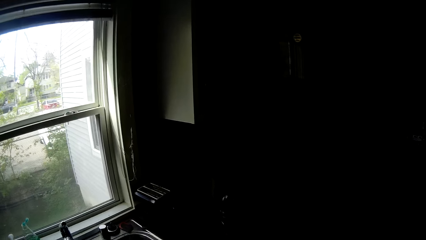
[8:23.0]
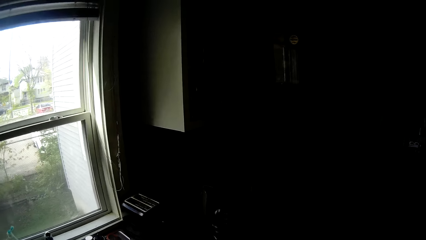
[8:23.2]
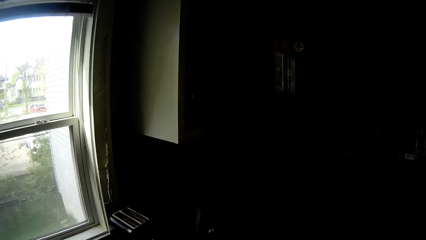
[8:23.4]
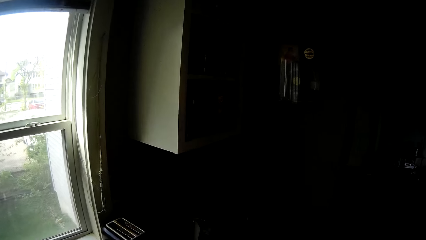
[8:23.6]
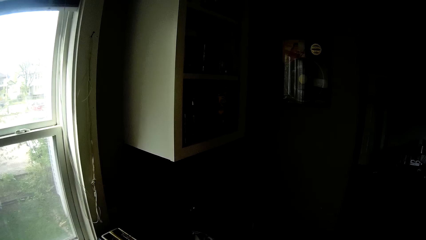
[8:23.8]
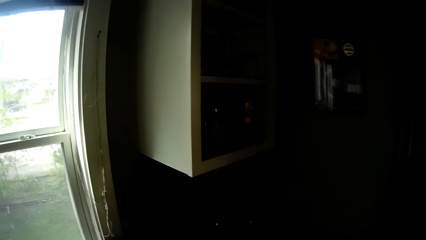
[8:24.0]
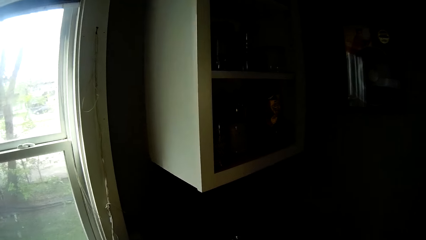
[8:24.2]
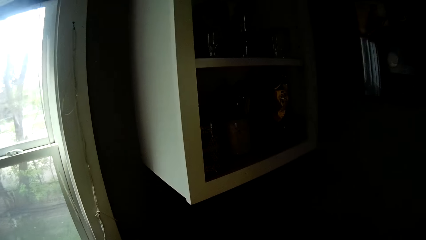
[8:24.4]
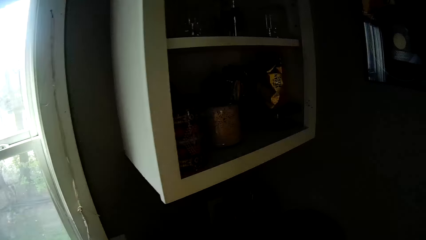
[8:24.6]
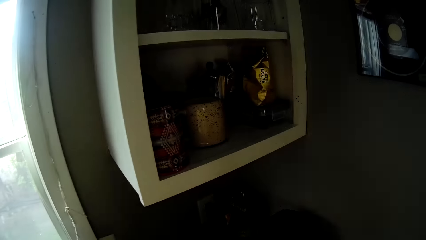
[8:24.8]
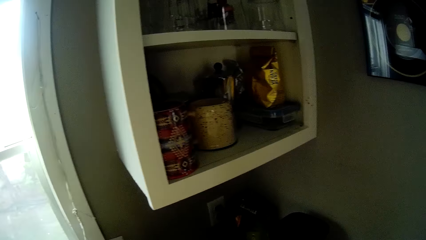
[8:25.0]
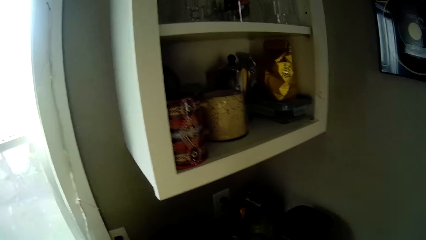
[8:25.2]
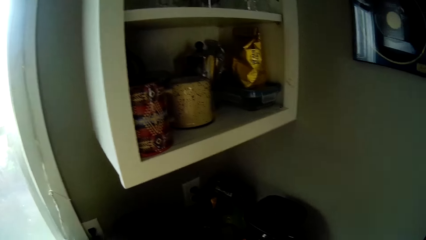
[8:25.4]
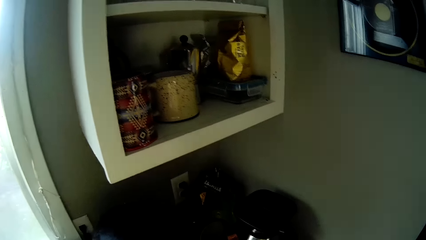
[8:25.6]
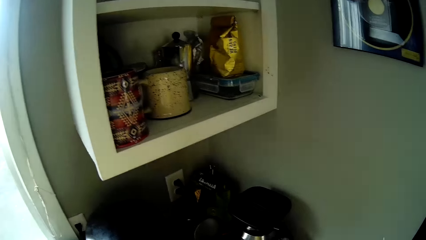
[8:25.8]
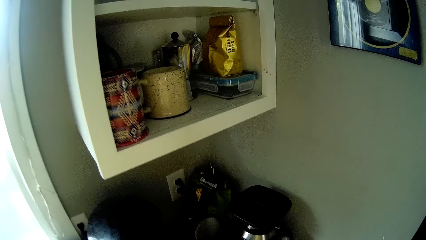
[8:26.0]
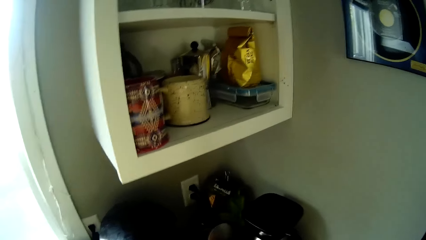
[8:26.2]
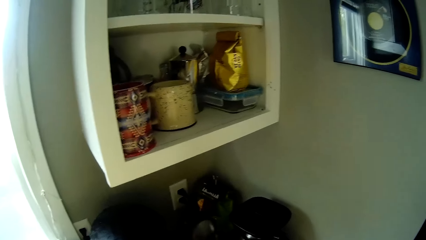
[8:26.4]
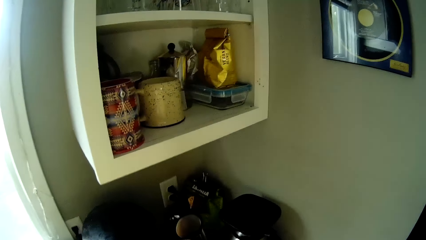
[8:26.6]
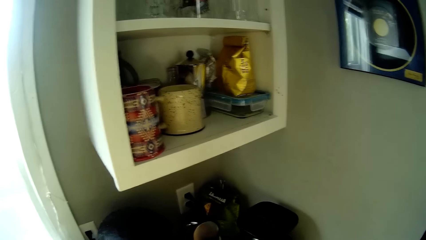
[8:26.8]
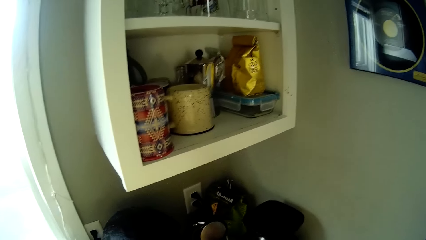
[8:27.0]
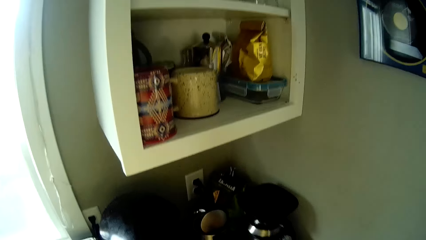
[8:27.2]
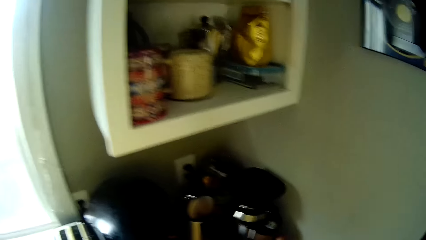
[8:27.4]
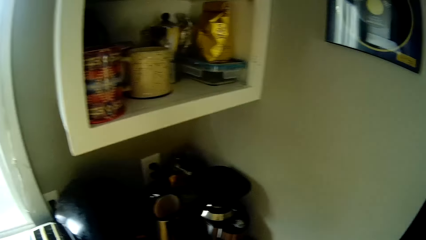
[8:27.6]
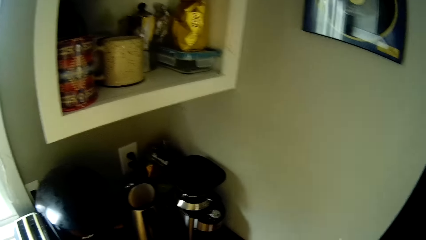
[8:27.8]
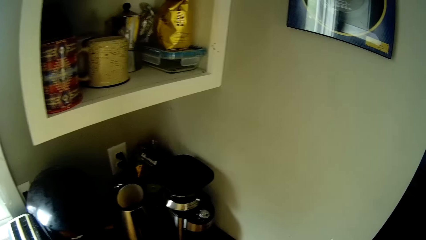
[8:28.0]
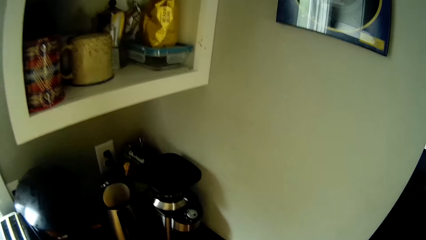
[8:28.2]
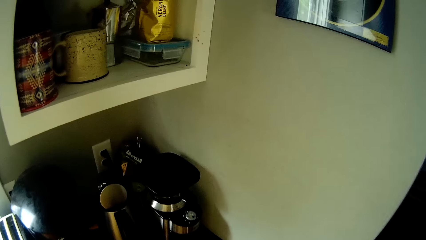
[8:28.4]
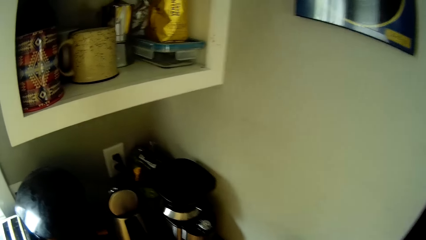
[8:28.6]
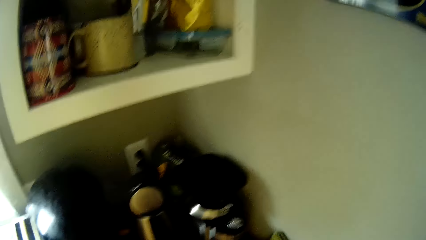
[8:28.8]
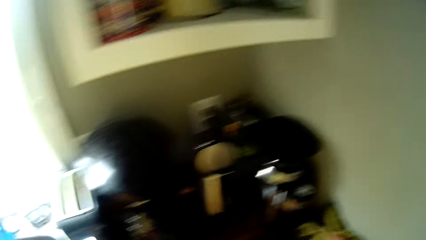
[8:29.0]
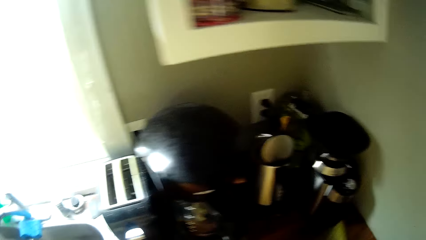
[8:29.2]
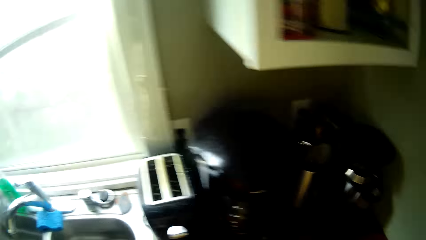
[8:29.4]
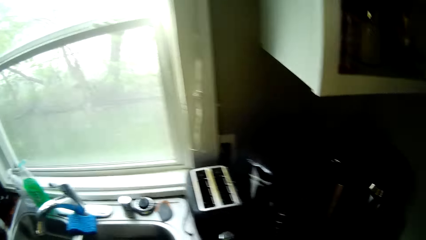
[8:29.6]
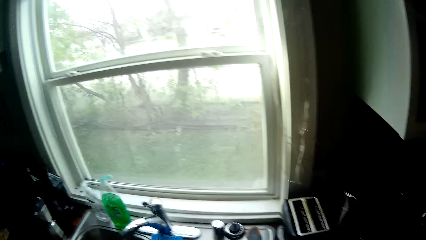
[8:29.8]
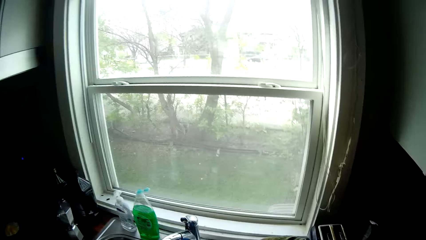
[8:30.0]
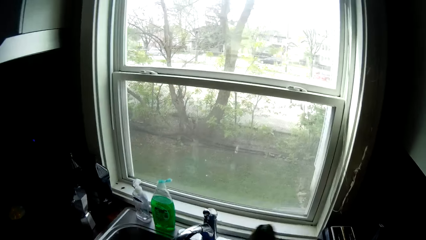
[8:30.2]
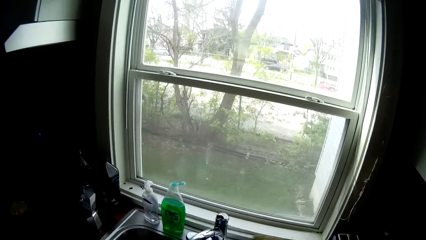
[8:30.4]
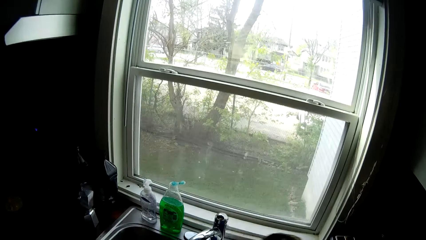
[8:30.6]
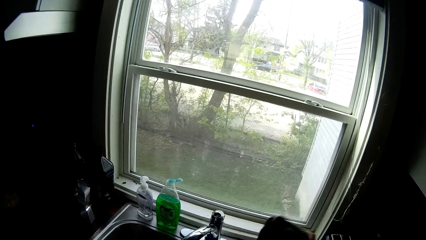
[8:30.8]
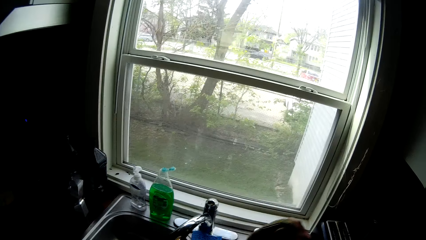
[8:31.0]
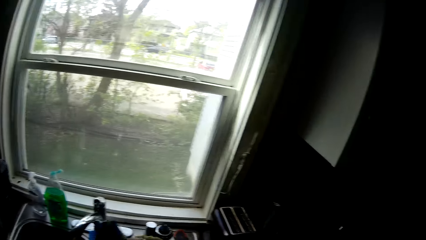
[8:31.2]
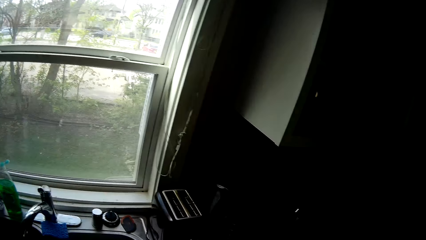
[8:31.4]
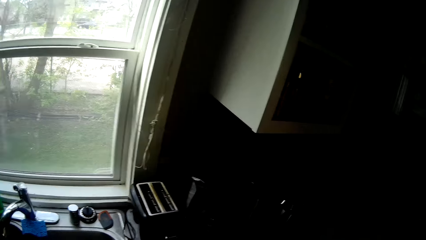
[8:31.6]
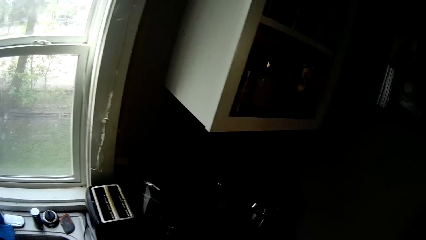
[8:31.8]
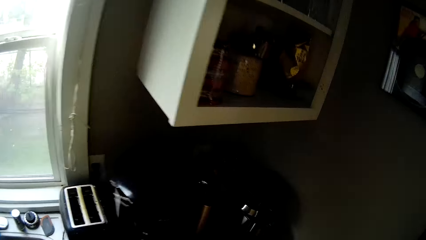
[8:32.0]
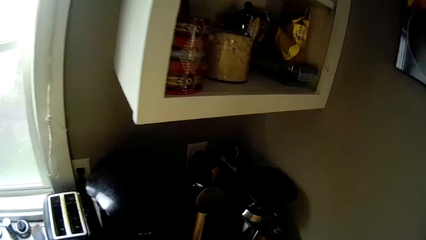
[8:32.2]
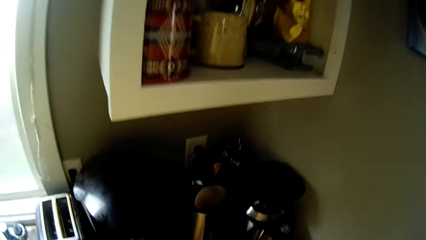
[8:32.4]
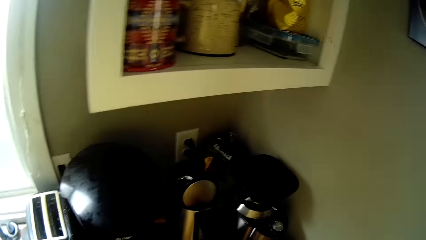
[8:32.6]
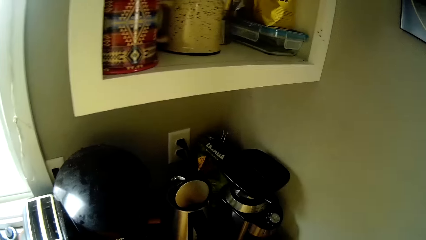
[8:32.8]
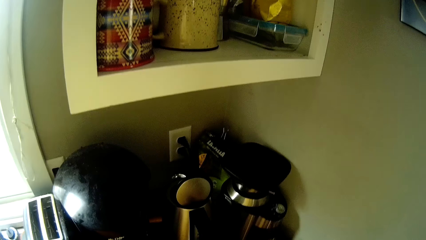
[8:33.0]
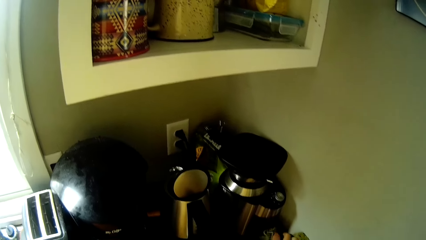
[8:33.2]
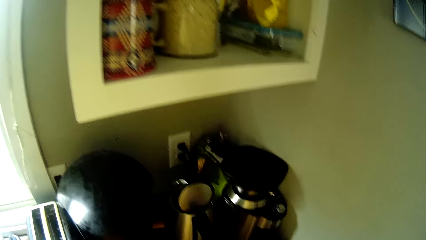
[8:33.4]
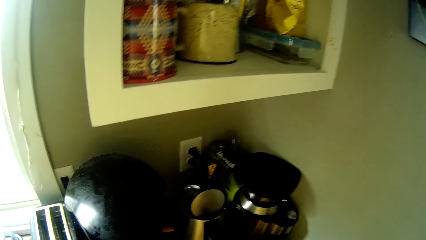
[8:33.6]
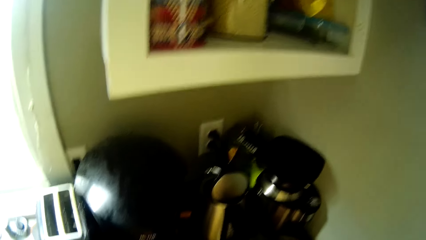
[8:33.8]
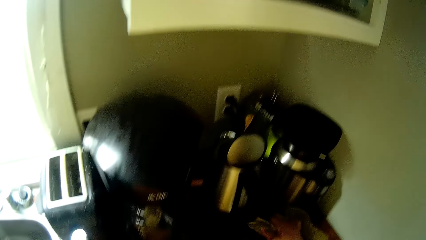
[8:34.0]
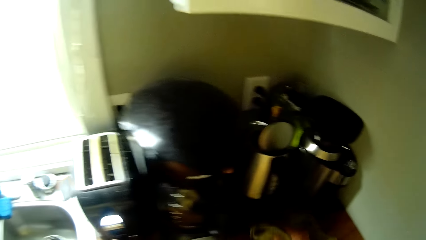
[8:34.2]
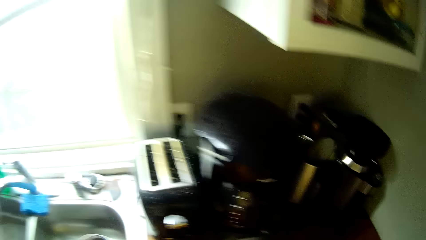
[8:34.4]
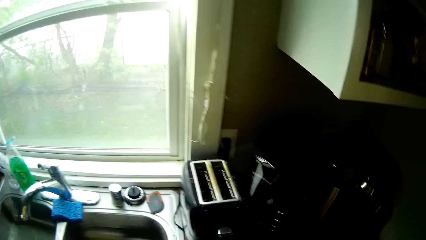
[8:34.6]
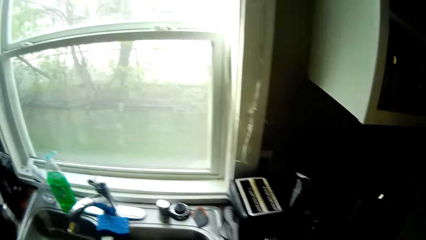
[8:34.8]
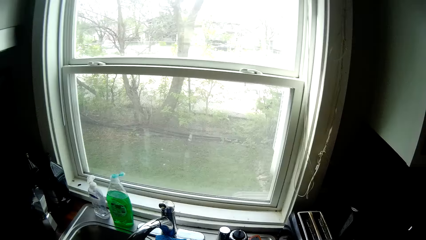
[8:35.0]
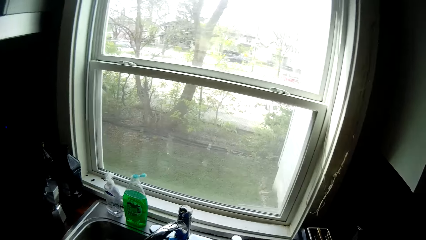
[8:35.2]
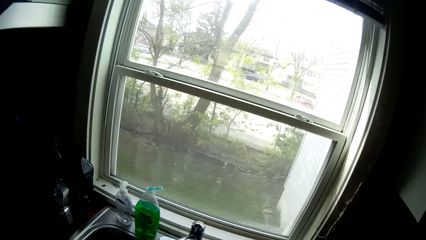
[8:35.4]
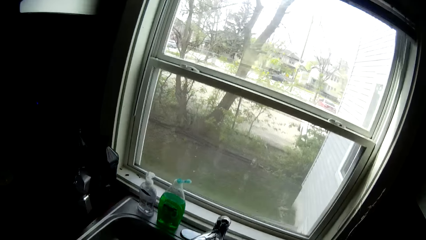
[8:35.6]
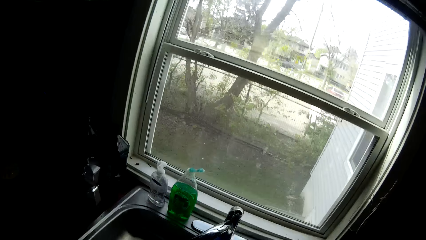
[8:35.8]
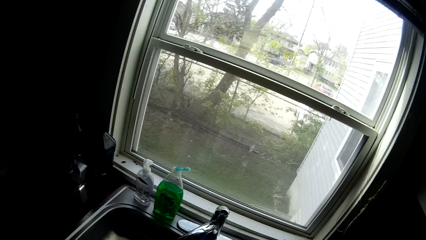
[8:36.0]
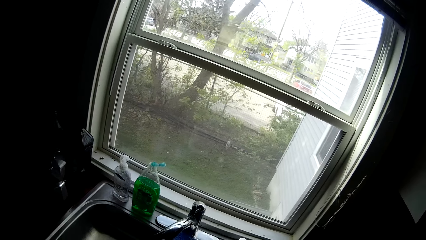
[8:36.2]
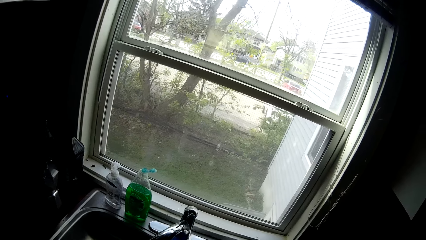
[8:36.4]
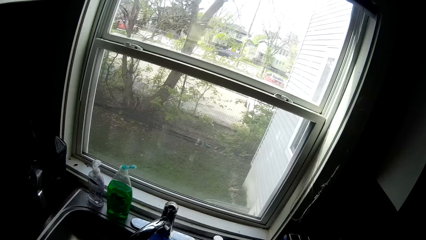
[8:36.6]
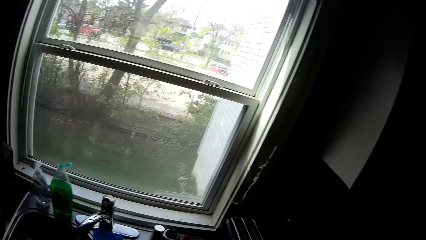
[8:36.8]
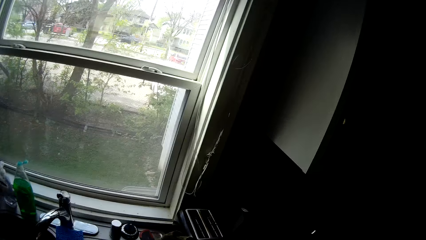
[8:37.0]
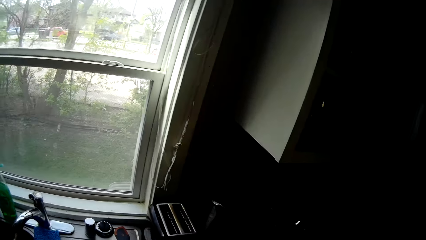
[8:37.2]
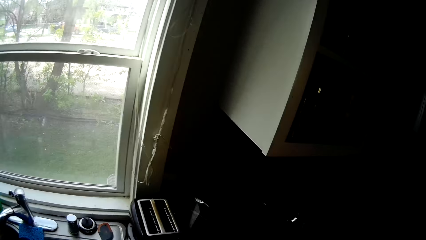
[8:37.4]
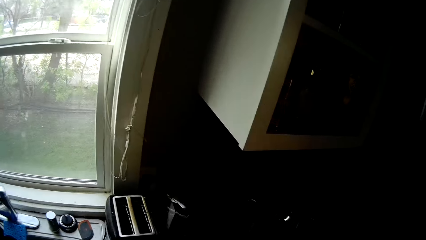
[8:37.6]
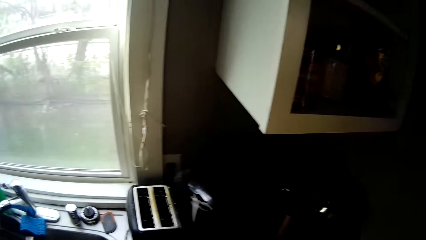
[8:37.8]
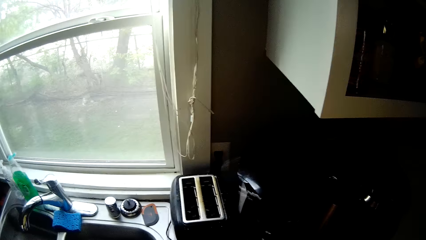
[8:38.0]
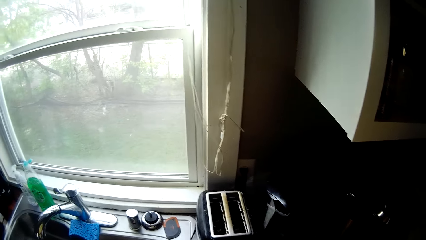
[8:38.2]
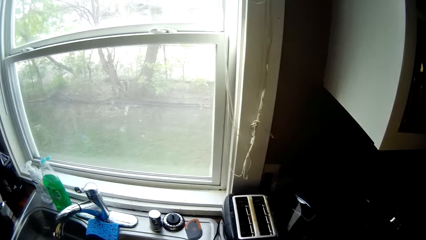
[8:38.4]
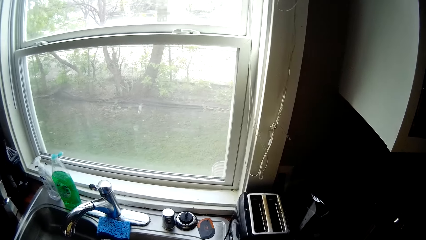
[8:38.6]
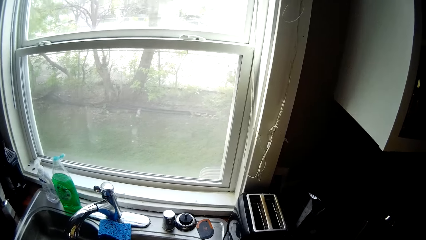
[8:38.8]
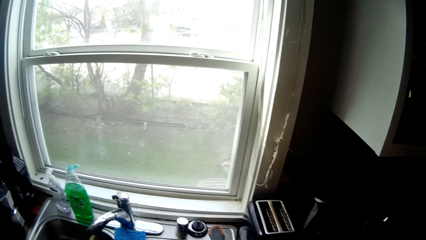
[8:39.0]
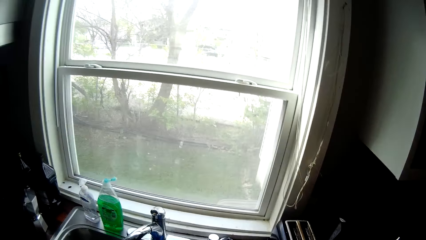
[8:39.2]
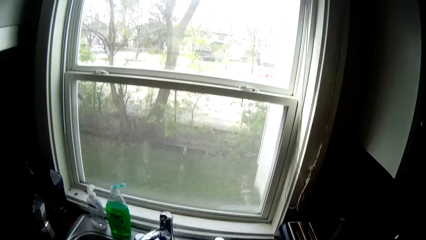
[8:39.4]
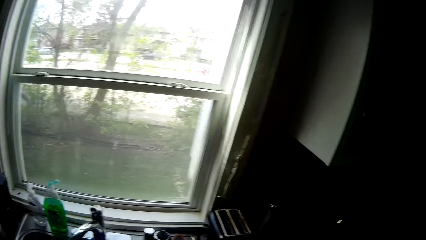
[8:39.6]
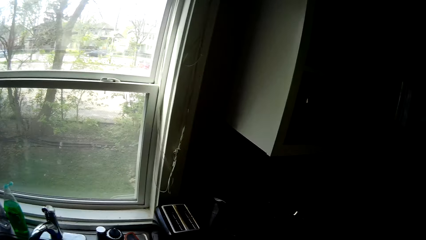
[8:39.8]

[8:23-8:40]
The camera wearer adjusts some flasks on a slab or countertop with his right hand. He cleans the slab with a napkin in his right hand. He wipes a cooking stick. He shakes the napkin in his right hand into a sink. He cleans the slab with the napkin in his right hand. He holds the flask on the countertop. He looks through the window.
